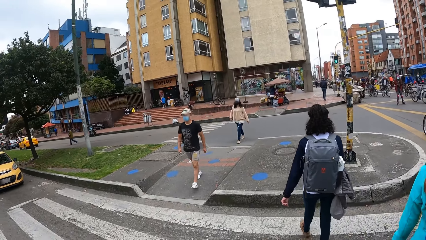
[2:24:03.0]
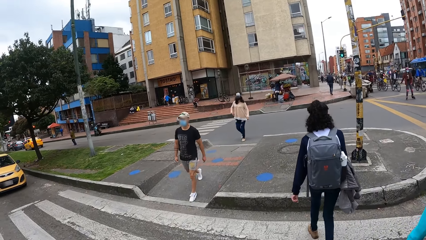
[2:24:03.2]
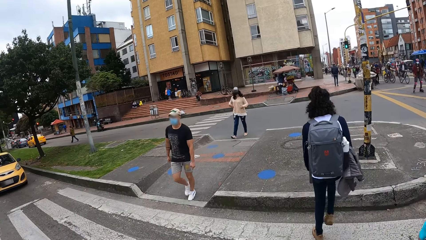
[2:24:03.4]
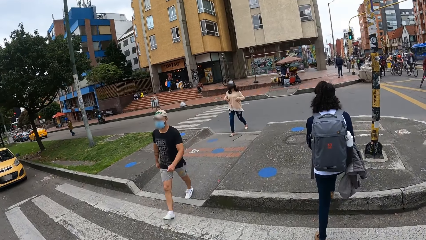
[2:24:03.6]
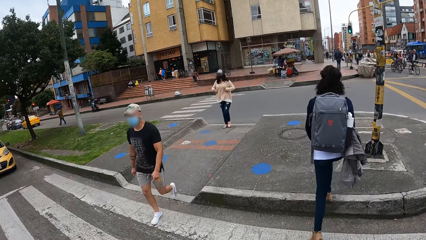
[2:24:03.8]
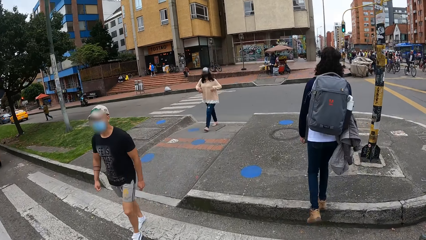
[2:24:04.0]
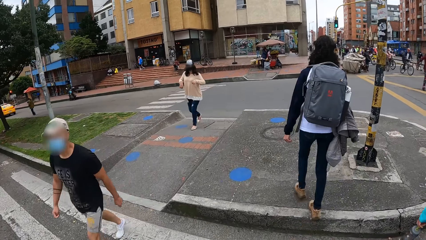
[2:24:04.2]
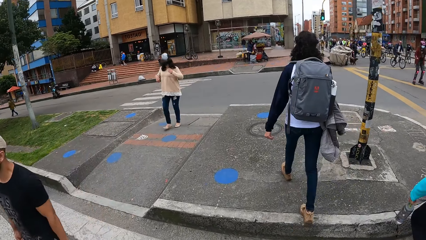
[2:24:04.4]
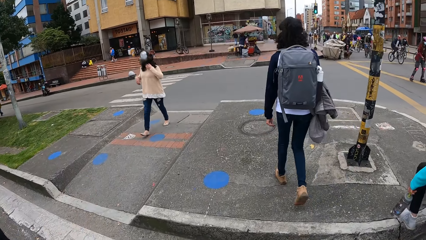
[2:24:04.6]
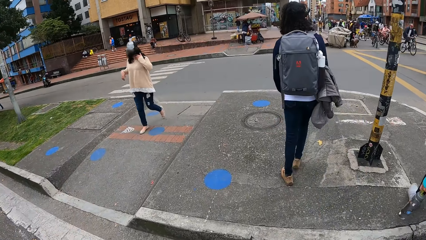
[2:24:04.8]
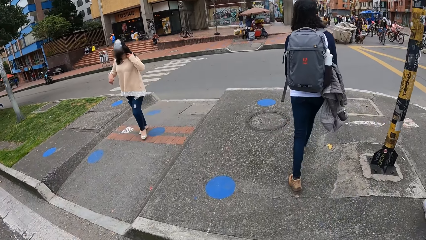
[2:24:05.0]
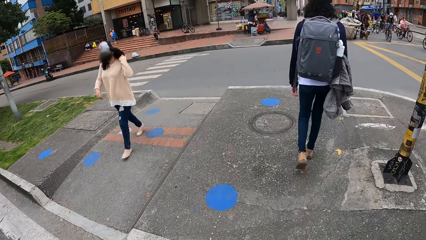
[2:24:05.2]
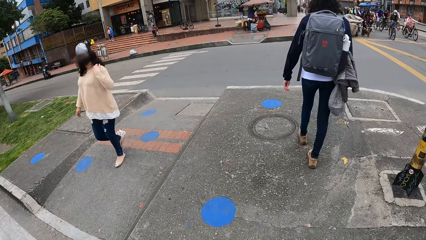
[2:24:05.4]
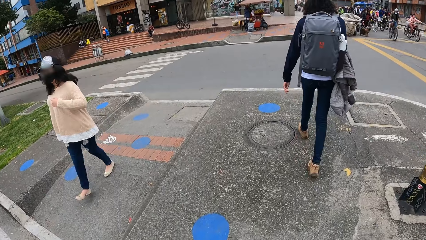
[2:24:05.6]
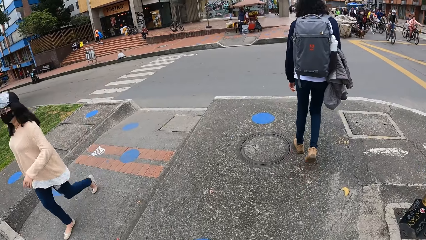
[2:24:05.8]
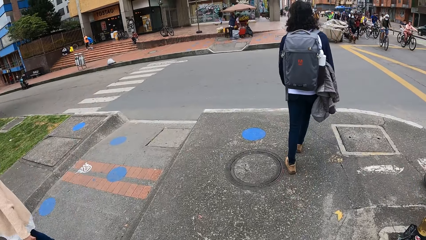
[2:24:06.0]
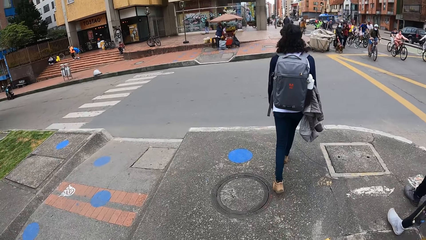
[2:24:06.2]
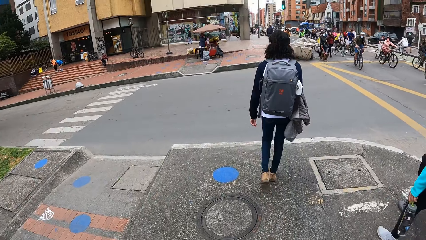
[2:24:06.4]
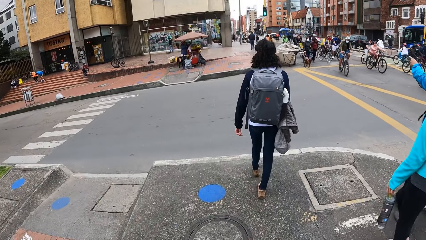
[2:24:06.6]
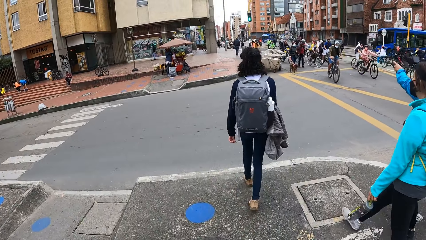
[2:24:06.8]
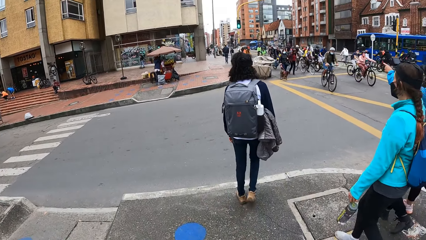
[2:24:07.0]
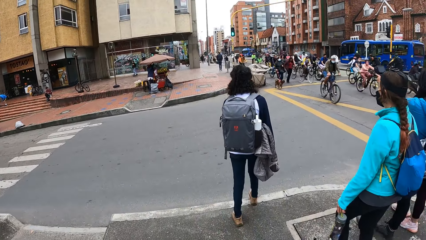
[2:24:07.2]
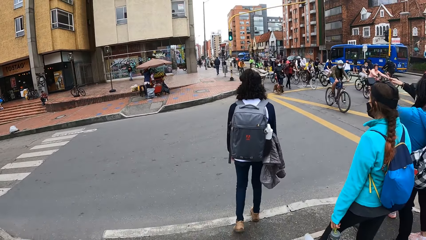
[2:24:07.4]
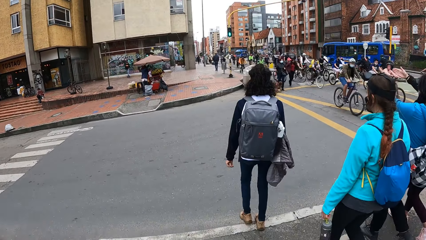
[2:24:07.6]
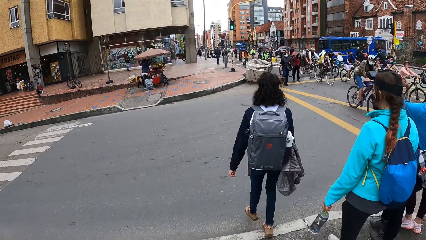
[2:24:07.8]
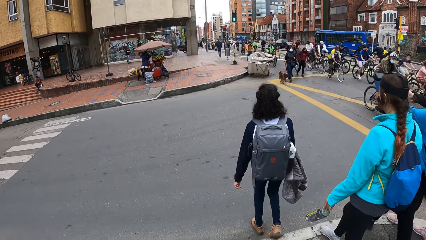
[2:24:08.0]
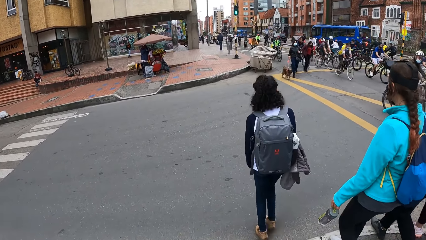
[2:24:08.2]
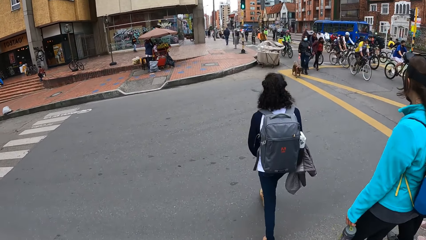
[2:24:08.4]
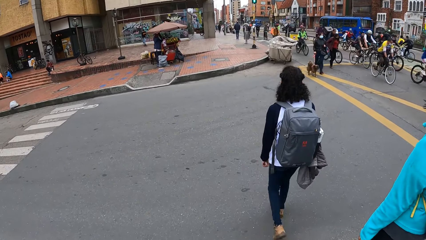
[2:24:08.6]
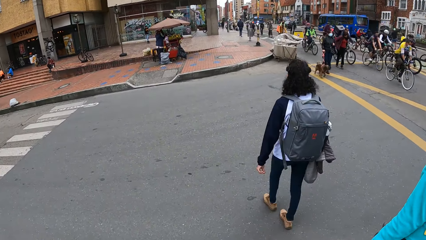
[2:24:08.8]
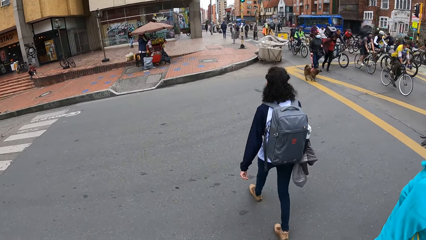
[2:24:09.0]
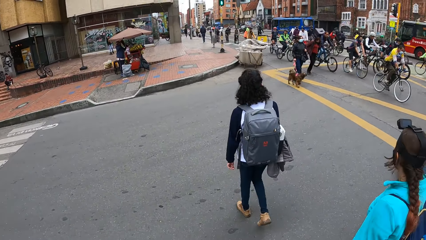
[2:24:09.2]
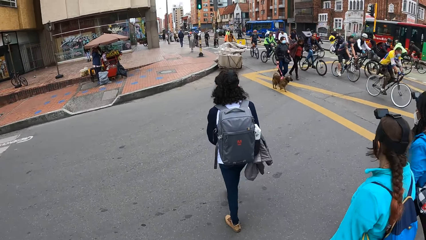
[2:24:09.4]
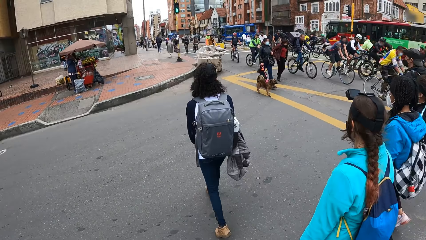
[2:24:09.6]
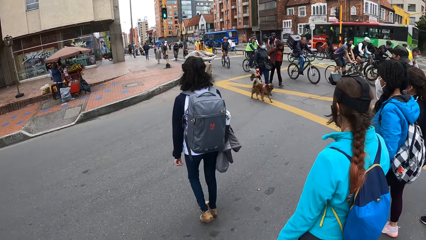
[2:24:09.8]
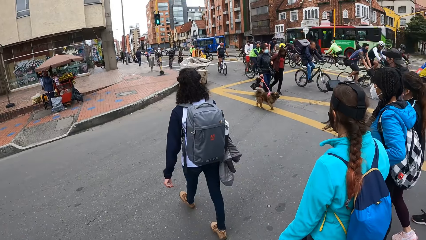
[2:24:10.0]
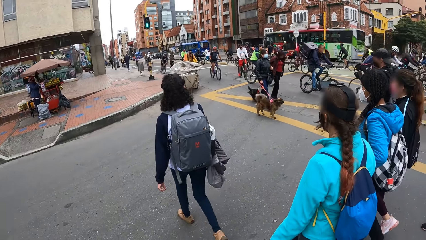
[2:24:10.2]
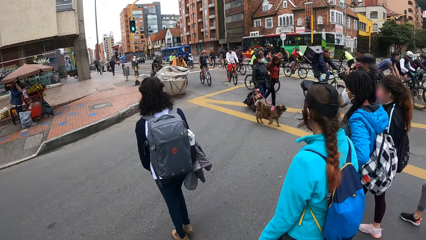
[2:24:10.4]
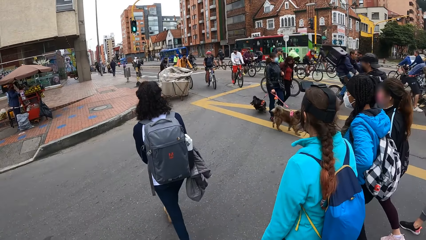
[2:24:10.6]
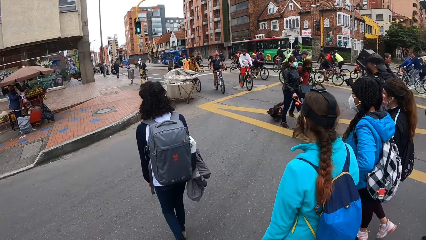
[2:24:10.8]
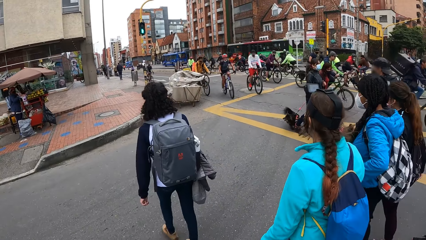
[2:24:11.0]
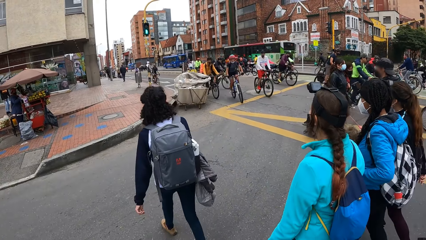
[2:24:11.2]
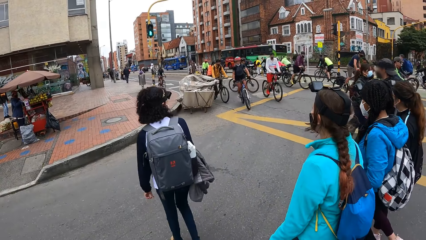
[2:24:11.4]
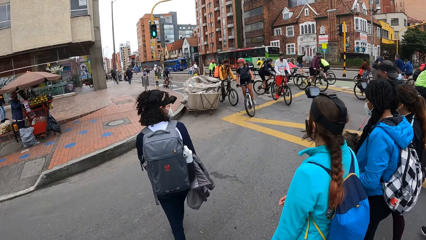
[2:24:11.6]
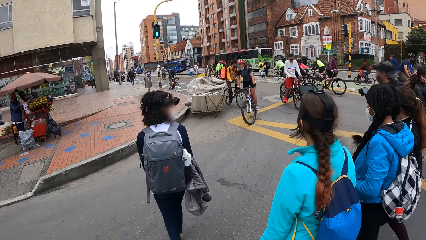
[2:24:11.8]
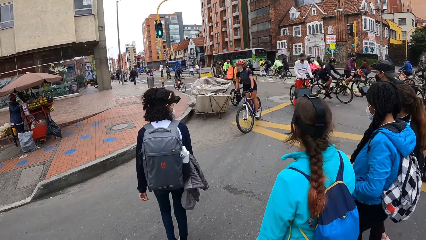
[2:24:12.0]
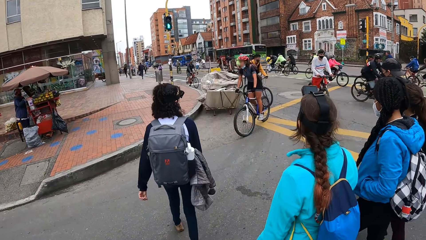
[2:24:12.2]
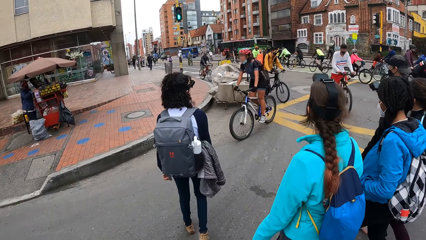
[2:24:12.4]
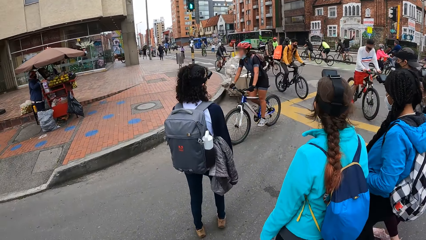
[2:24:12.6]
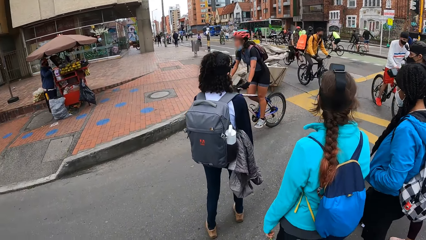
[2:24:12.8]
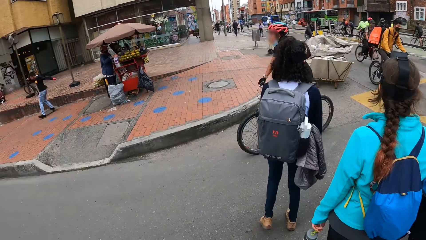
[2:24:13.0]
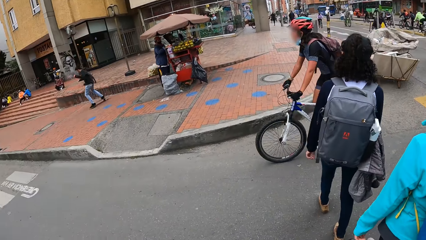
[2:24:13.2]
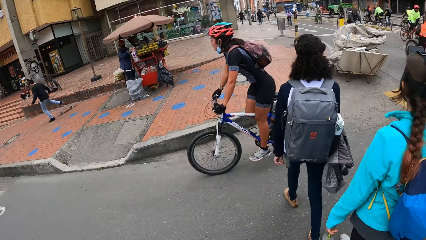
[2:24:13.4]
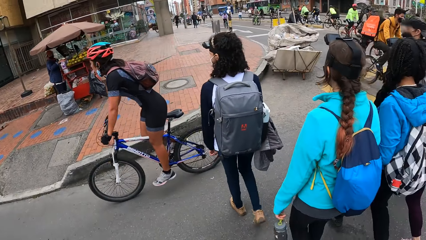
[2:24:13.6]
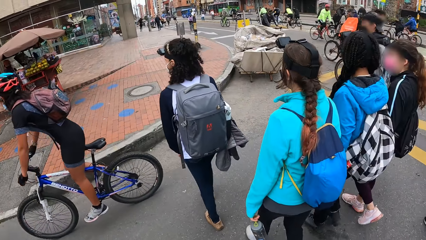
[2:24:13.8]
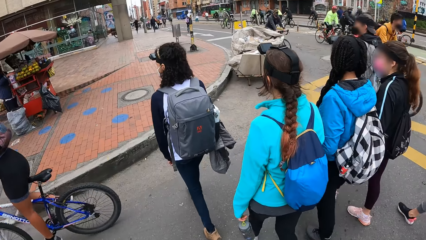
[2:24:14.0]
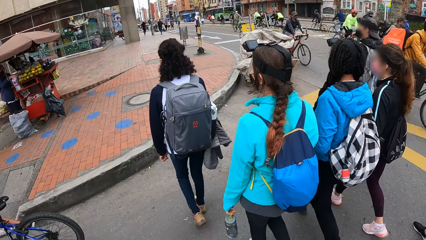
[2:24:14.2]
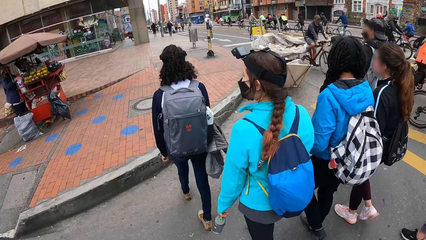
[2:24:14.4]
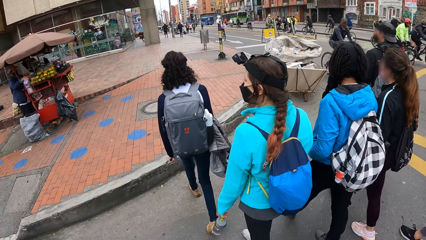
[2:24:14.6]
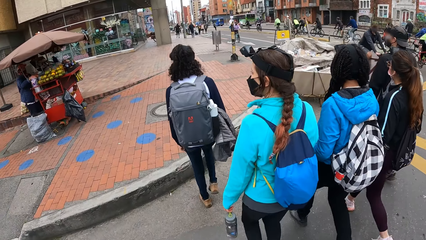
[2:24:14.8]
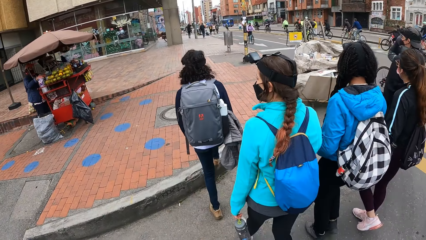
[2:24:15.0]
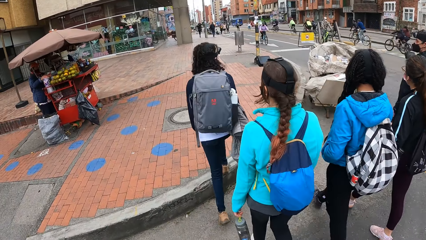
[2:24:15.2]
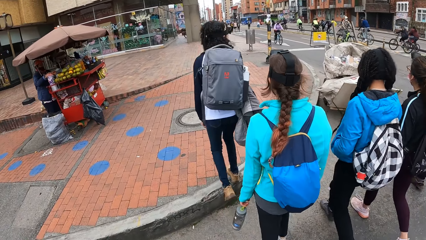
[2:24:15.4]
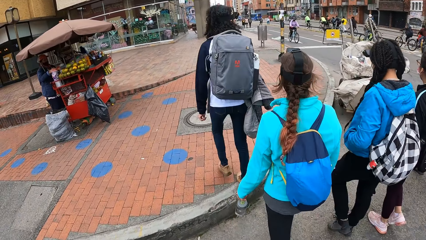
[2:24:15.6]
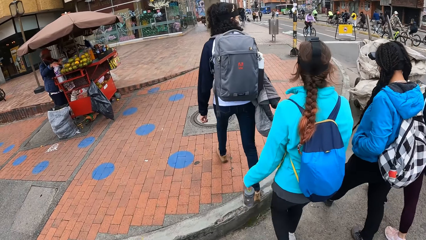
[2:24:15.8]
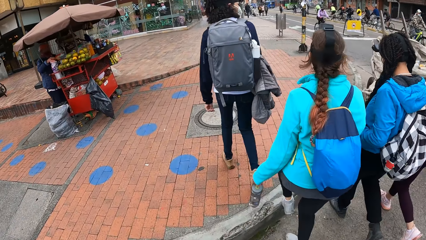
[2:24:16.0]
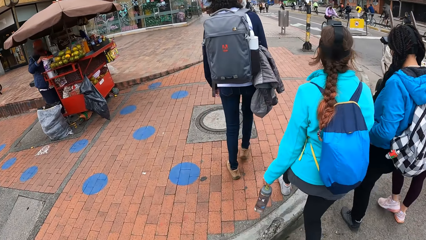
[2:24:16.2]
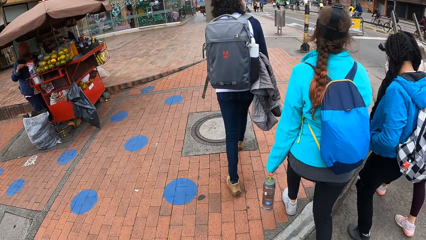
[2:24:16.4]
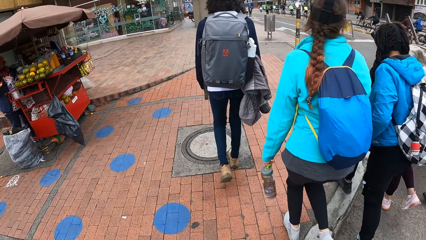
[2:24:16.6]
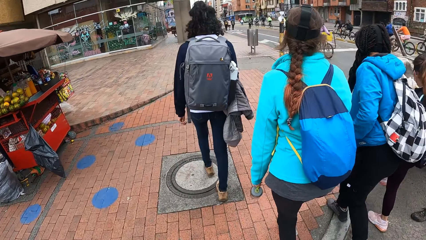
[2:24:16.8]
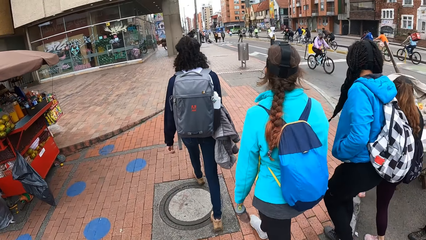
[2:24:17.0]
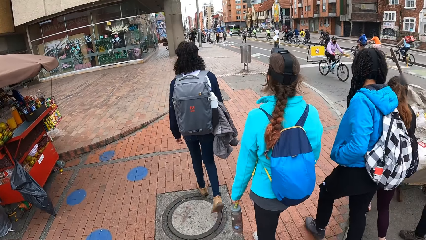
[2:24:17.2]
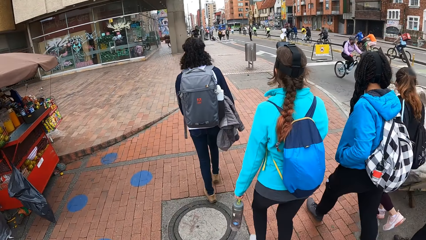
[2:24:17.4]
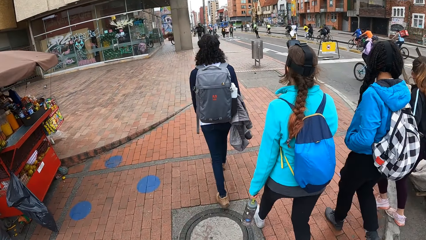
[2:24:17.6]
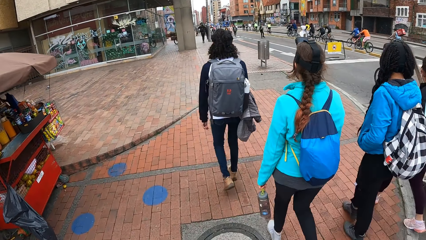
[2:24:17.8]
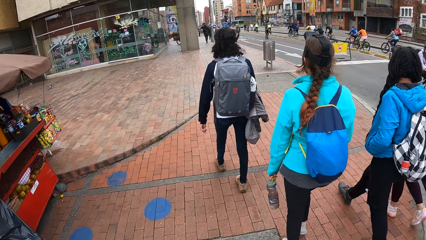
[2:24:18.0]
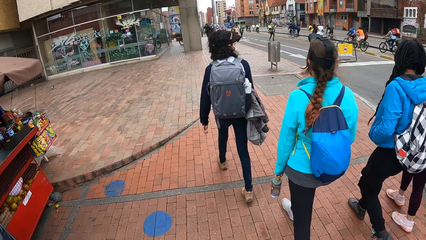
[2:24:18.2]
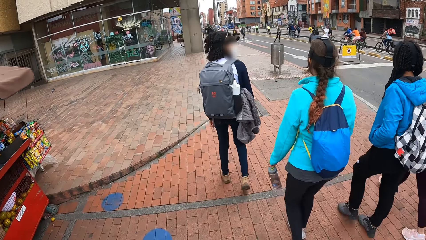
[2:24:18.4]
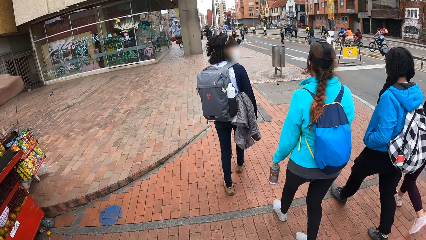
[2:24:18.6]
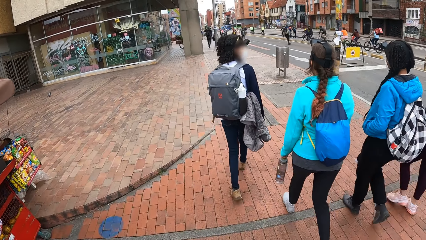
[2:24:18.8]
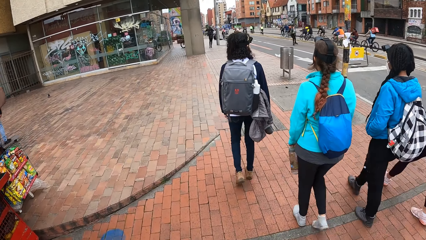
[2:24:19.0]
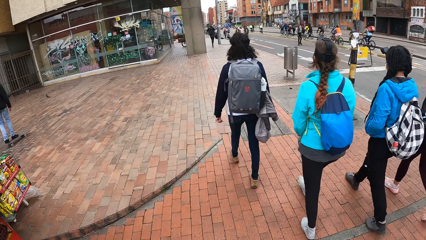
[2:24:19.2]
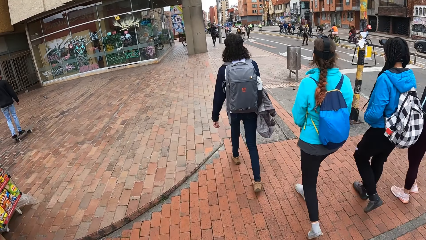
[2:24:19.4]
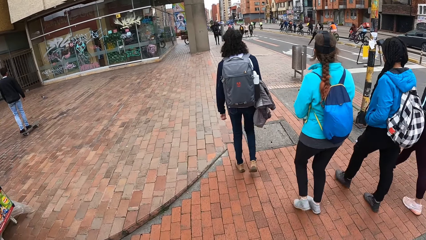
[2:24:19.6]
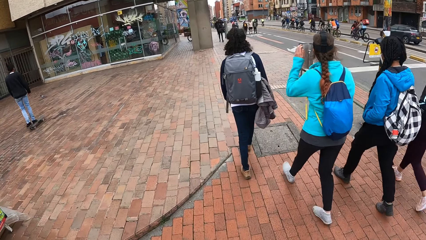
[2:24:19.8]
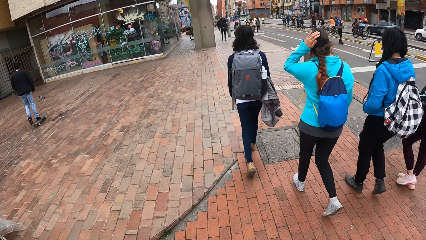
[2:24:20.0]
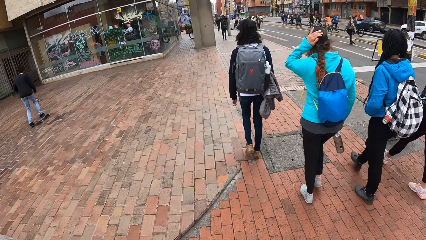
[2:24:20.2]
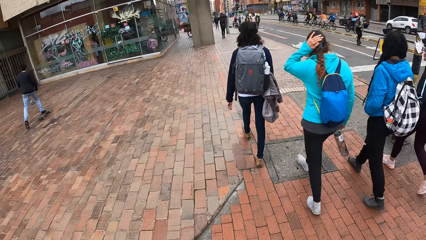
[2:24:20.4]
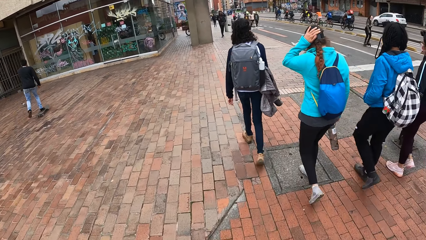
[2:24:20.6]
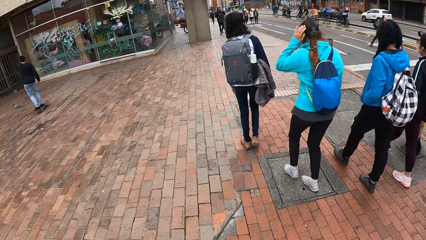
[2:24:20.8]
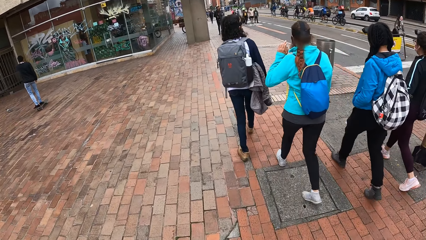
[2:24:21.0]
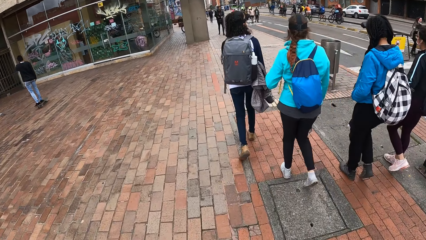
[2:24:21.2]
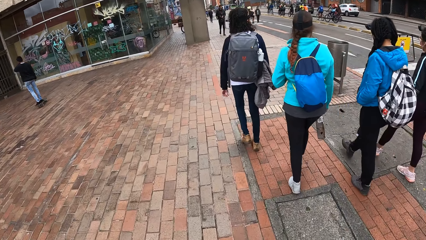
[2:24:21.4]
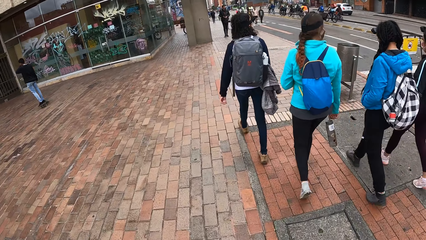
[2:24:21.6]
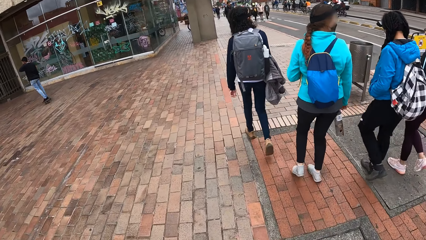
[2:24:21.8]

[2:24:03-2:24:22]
A woman walks around and walks on the streets. Another woman crosses the road and walks around. The camera wearer walks on a walkway with the group of people. A woman touches her hair with her left hand.
